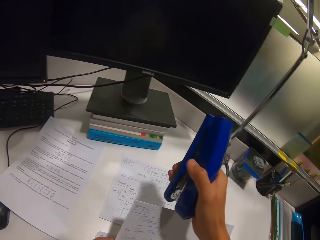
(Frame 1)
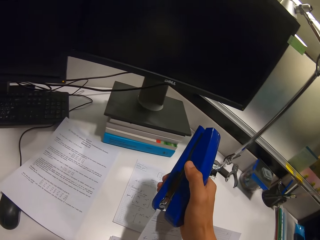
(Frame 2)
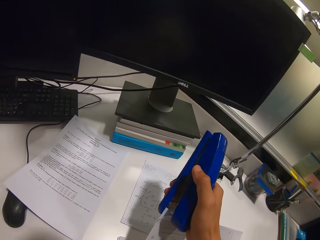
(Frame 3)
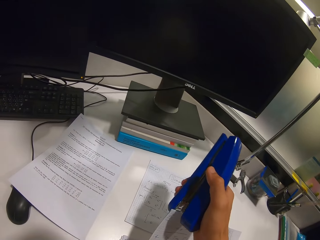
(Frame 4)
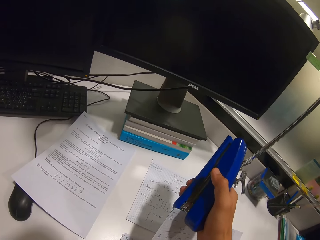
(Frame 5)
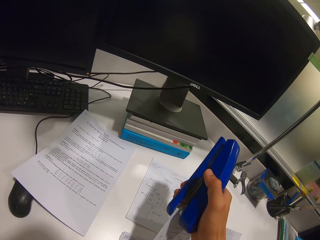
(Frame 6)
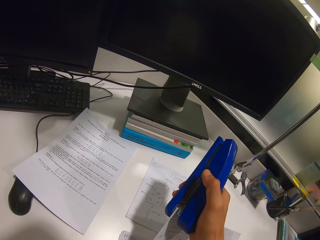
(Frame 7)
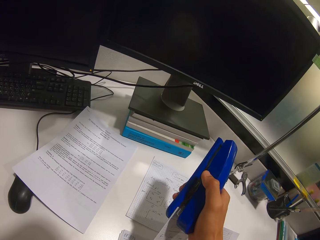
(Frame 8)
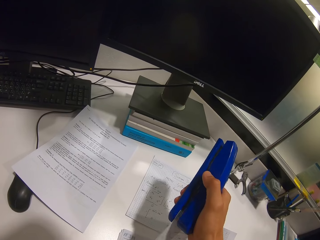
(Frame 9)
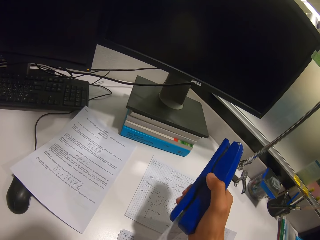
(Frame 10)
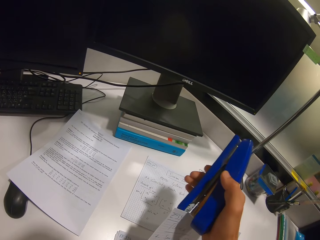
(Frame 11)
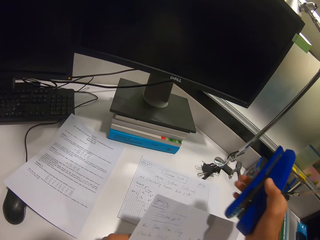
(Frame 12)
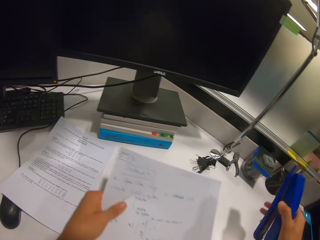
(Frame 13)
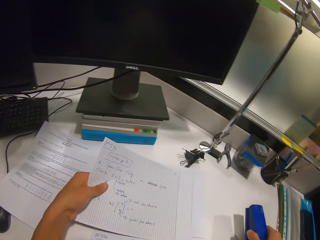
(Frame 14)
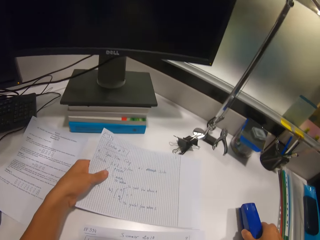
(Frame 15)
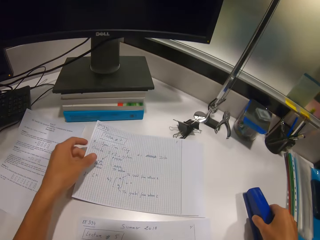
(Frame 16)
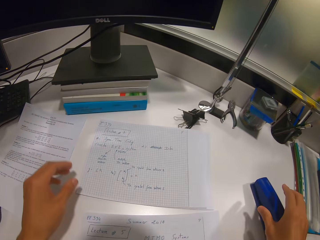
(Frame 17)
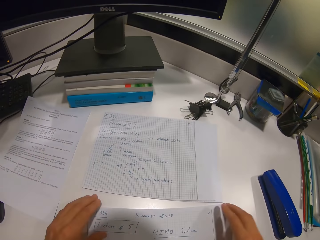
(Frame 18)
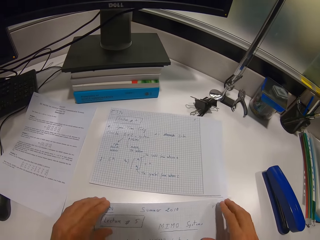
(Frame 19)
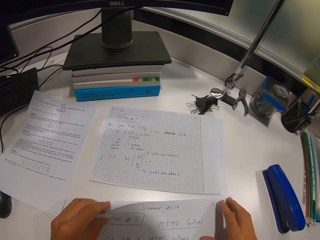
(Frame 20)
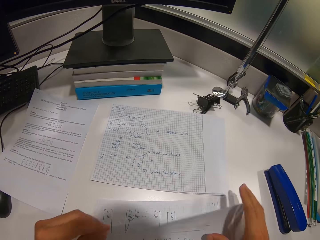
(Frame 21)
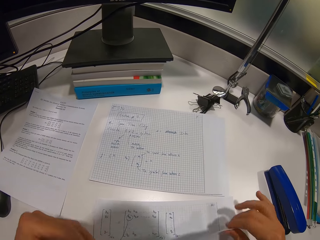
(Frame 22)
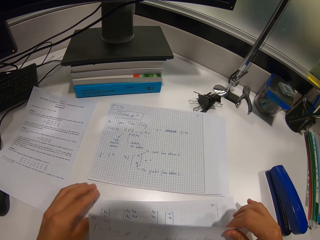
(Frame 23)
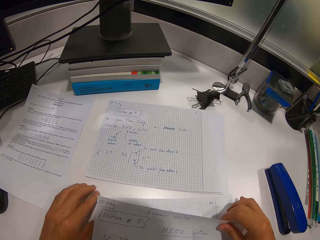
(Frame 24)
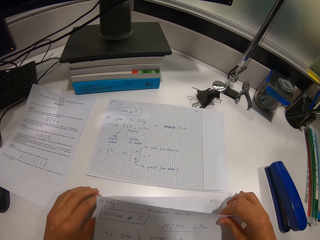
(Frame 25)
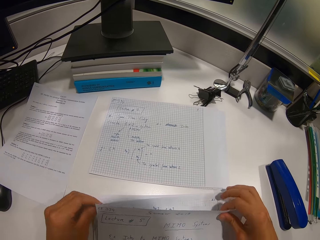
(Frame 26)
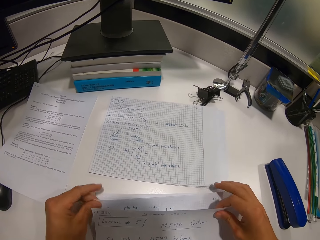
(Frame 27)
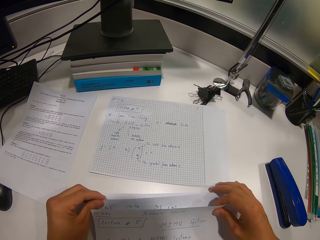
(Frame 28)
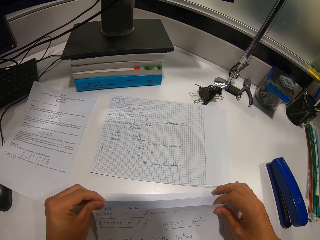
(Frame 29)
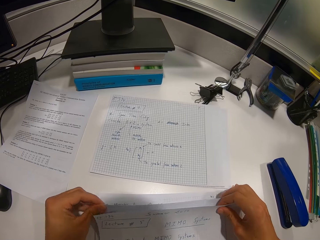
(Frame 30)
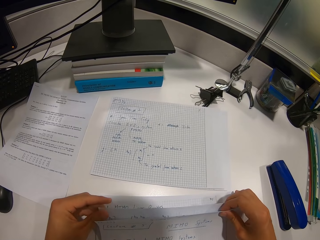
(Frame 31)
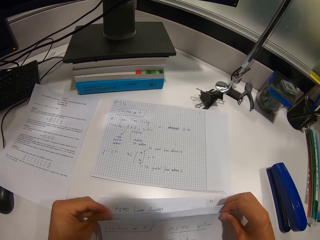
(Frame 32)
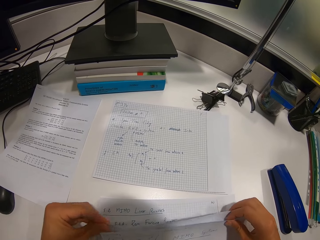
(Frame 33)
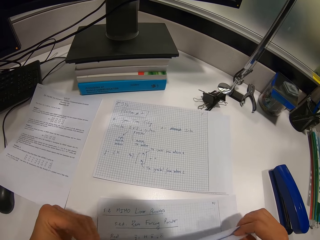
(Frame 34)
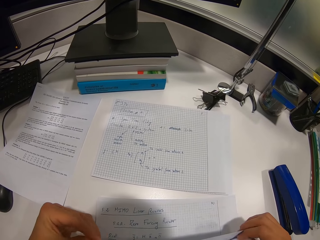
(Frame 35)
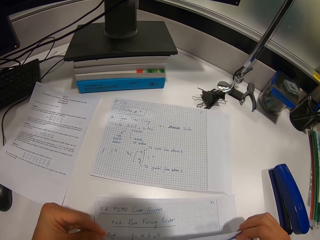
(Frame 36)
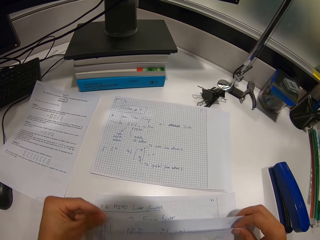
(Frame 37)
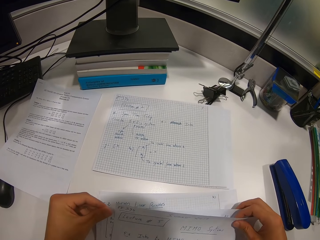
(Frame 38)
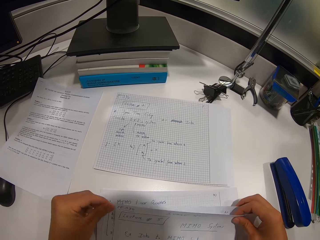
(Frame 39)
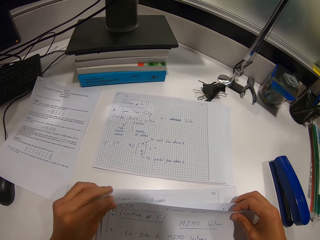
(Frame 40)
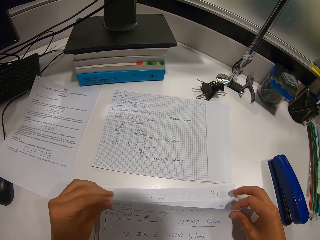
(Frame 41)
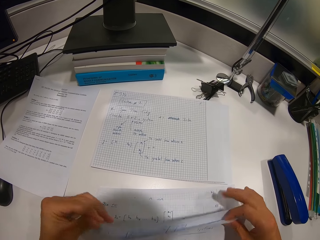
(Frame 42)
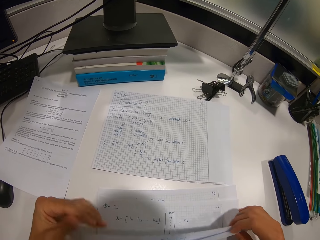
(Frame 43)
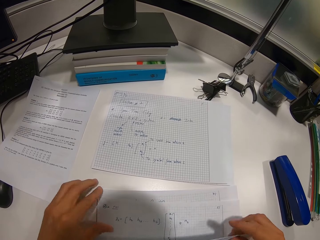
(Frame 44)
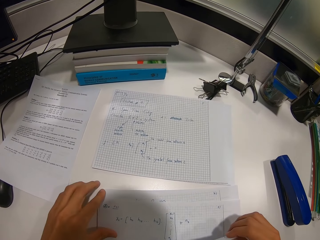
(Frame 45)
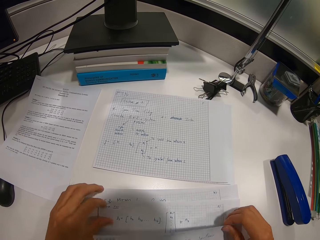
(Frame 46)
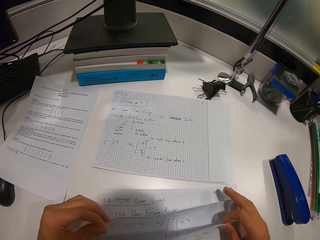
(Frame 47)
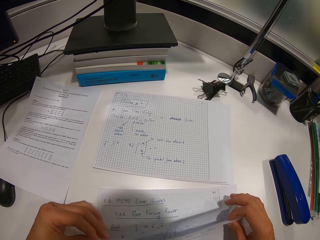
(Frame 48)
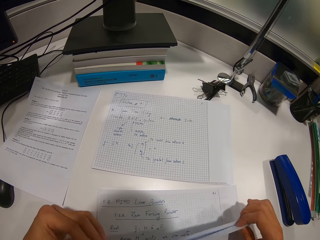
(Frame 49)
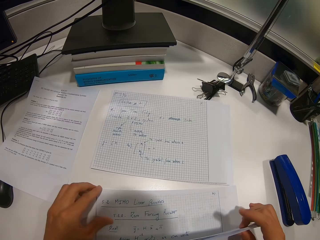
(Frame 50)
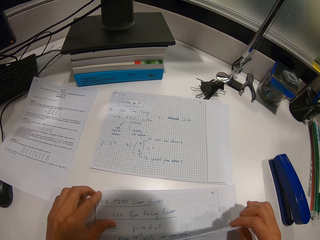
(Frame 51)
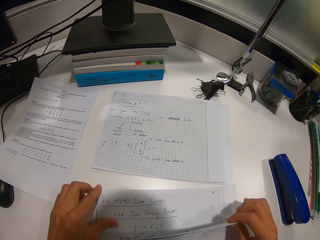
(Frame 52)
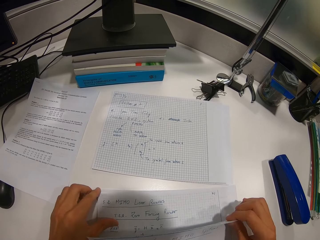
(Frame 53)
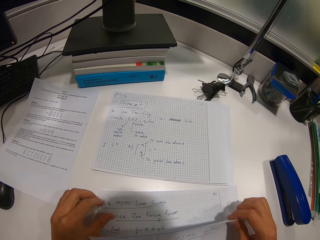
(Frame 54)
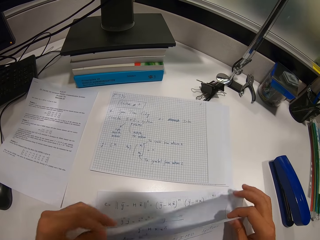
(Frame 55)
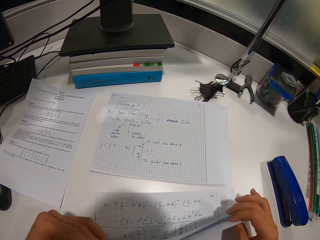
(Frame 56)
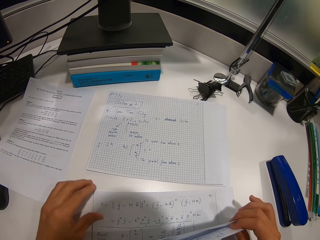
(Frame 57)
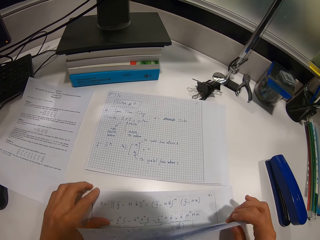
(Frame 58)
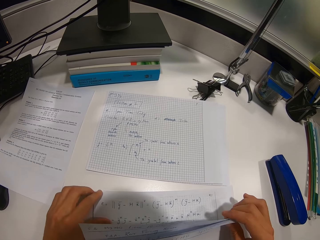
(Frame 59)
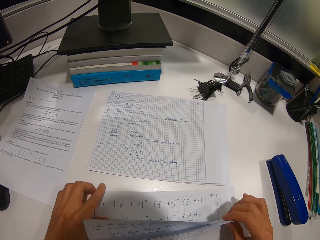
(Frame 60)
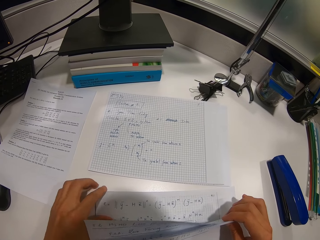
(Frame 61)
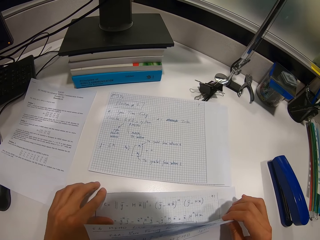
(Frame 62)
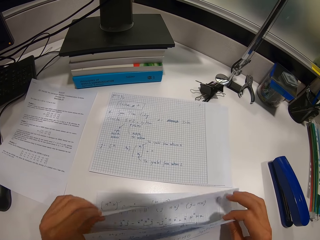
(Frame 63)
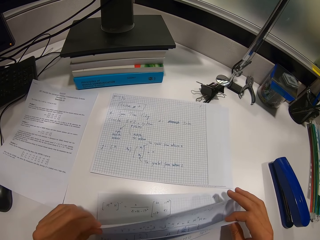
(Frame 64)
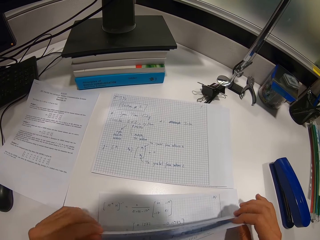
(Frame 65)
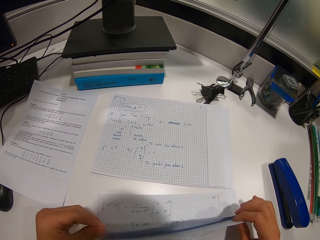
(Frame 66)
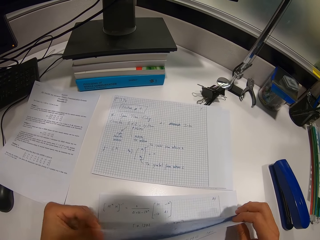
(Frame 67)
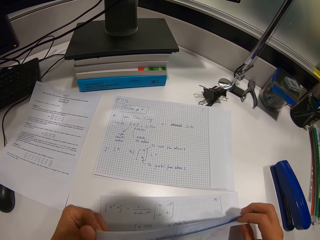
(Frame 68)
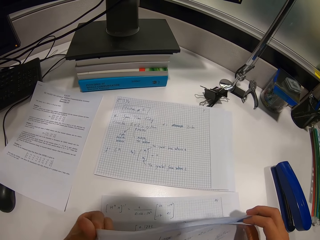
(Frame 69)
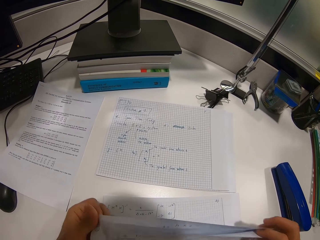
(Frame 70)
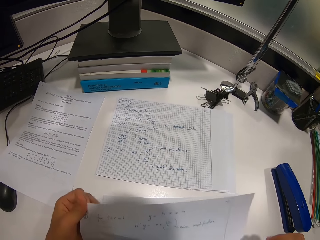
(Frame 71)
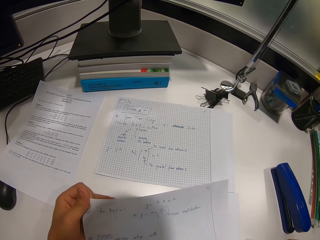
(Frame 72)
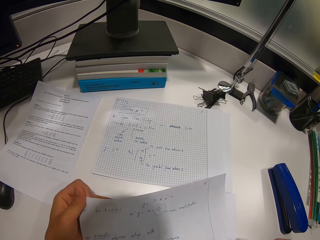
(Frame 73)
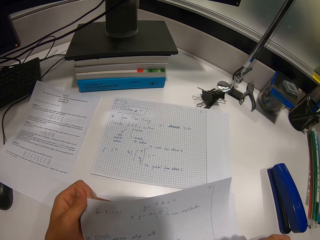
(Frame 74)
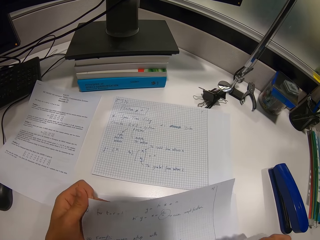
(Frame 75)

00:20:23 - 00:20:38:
The camera wearer staples the paper together. They place the papers on the table. They put down the stapler. They flip through the papers. They flip the papers repeatedly.

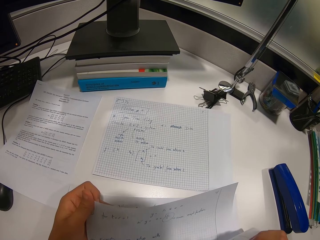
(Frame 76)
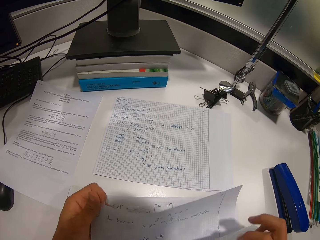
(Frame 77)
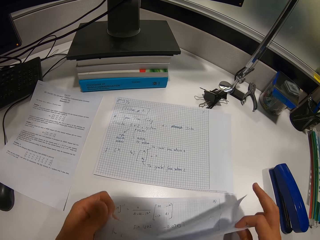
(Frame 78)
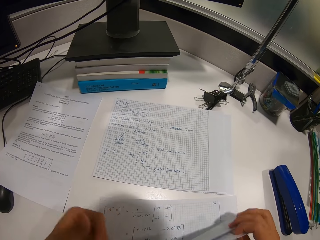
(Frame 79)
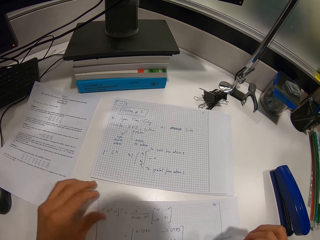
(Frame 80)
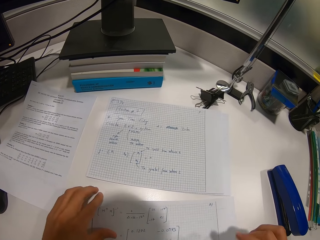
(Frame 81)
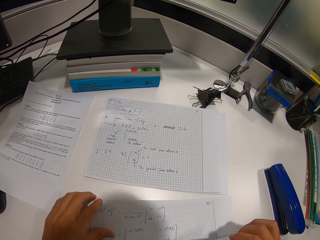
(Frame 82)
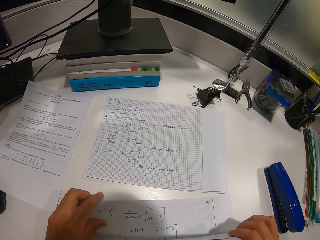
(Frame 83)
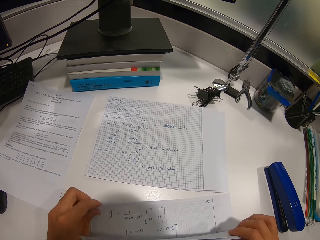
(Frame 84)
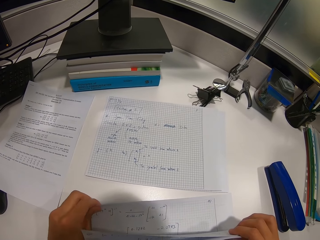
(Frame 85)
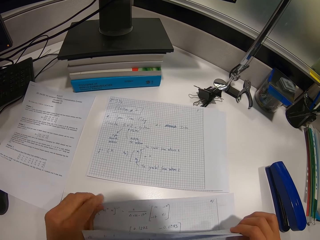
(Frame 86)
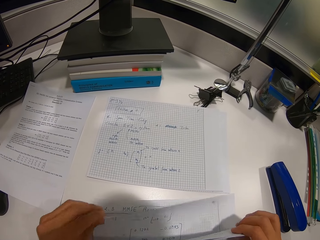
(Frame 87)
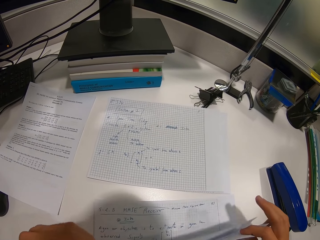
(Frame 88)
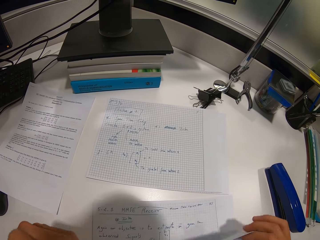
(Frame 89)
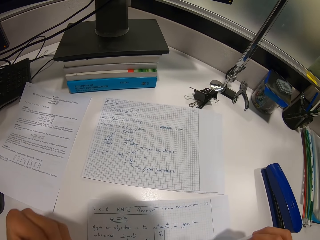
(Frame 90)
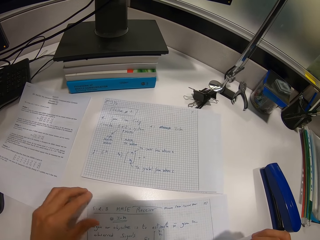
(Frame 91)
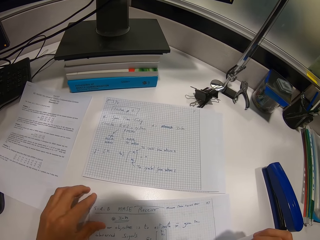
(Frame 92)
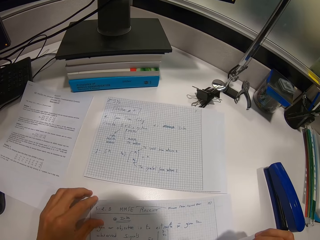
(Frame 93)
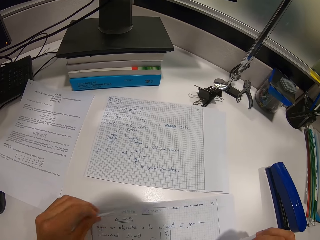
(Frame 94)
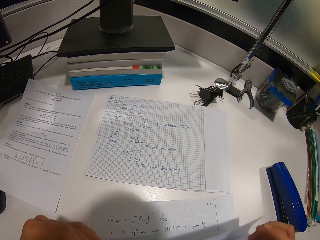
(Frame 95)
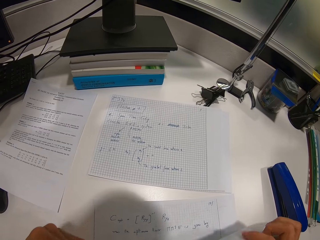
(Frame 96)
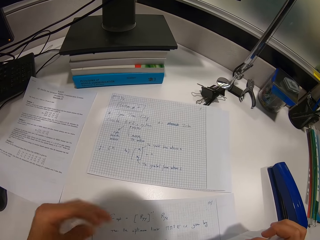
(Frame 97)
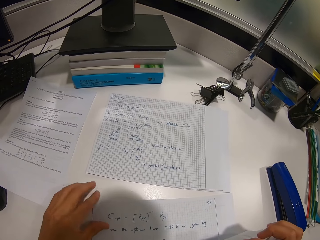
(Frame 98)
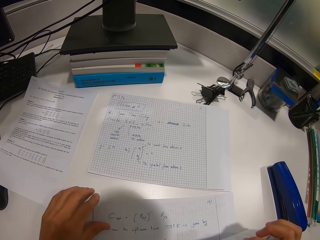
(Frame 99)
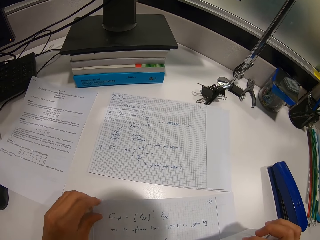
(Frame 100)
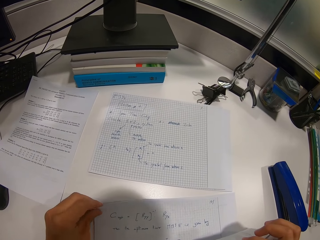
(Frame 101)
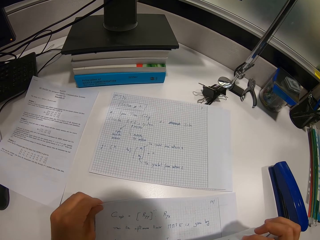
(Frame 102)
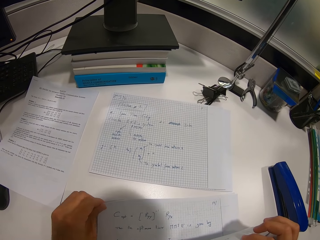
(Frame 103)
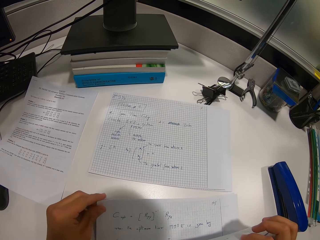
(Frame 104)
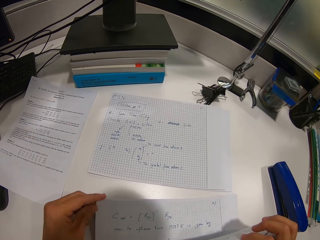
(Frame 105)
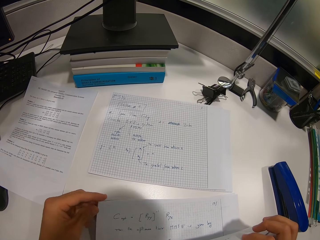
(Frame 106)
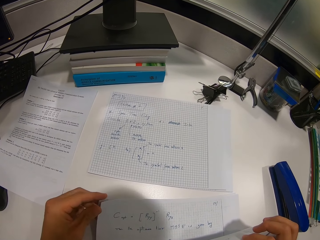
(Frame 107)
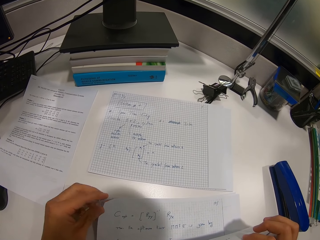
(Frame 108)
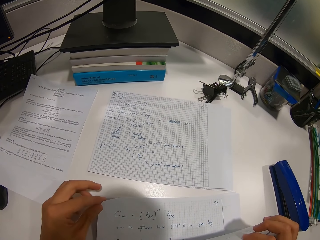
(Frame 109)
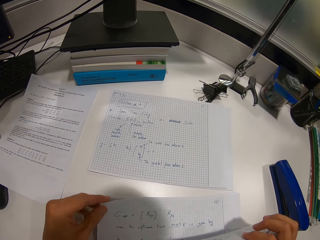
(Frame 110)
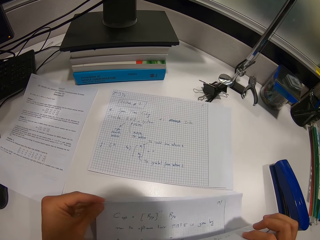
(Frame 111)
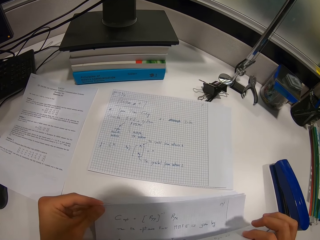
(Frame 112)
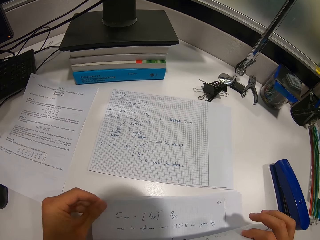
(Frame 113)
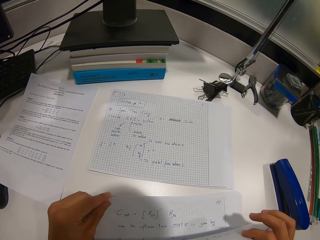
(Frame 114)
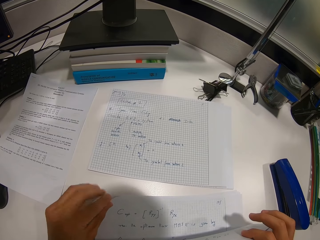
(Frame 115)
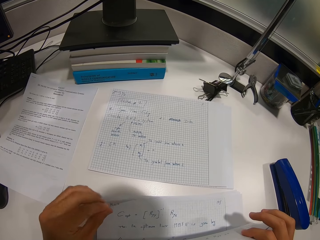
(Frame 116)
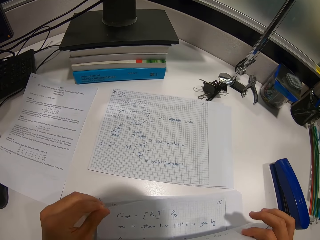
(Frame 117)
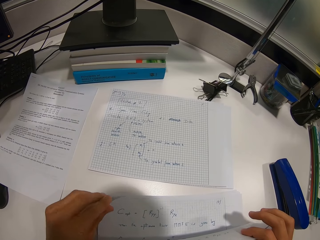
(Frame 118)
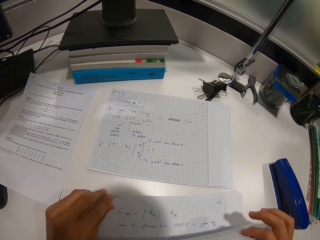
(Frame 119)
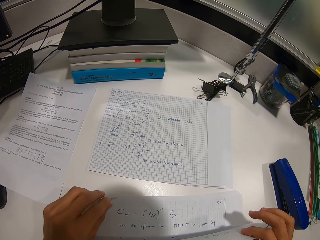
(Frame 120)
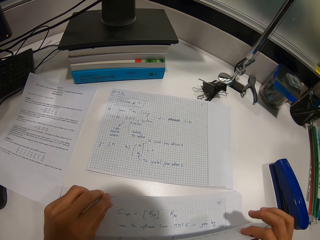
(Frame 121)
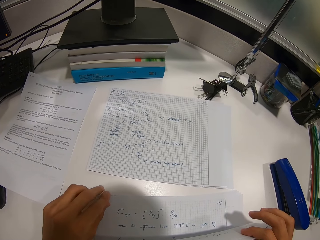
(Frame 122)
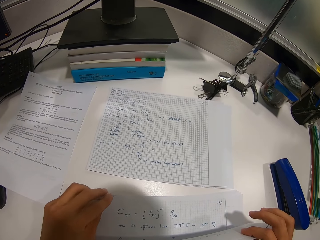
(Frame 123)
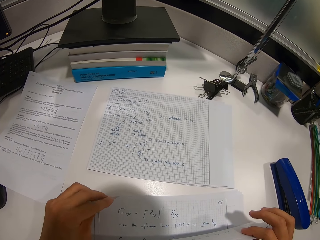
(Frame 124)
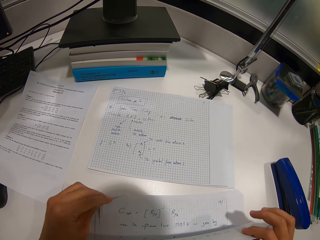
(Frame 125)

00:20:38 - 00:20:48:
The camera wearer flips the papers repeatedly.
